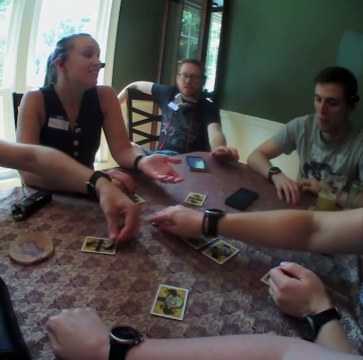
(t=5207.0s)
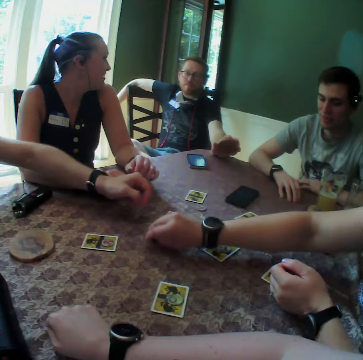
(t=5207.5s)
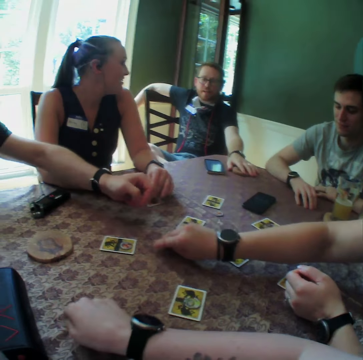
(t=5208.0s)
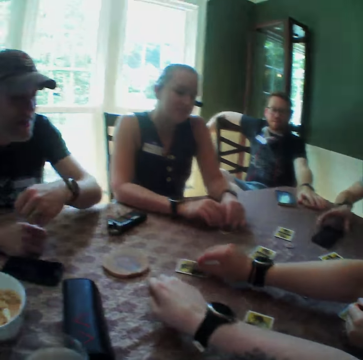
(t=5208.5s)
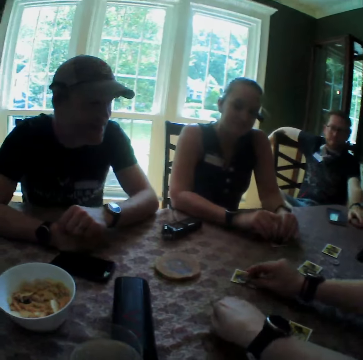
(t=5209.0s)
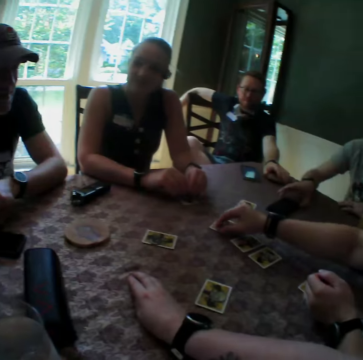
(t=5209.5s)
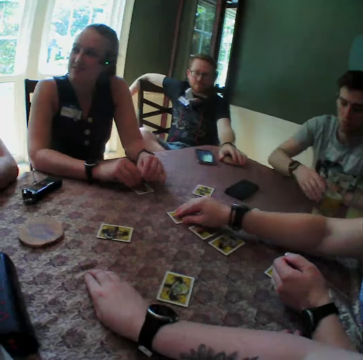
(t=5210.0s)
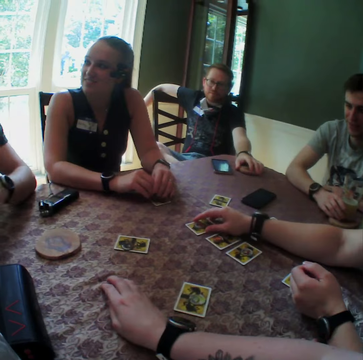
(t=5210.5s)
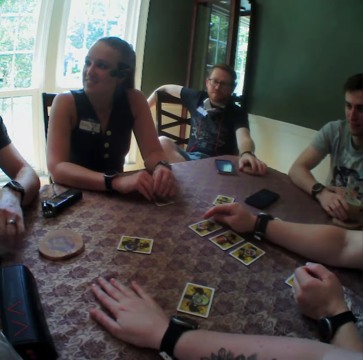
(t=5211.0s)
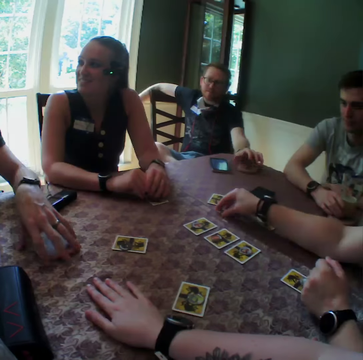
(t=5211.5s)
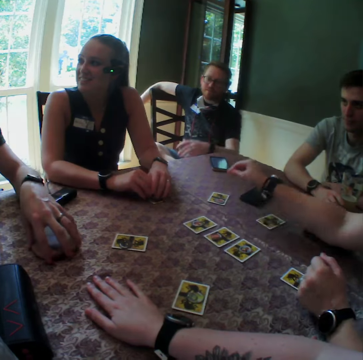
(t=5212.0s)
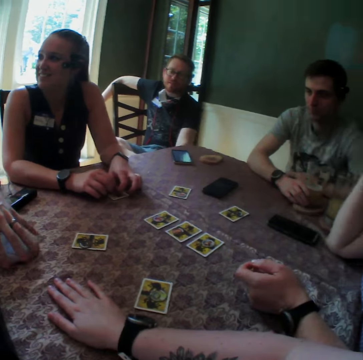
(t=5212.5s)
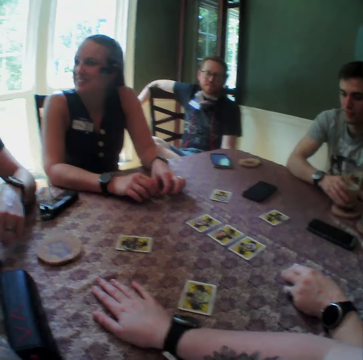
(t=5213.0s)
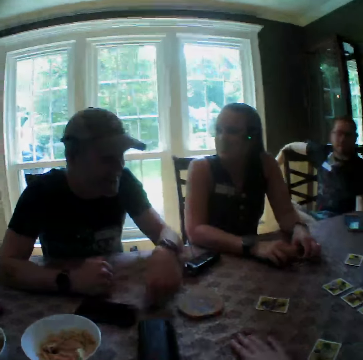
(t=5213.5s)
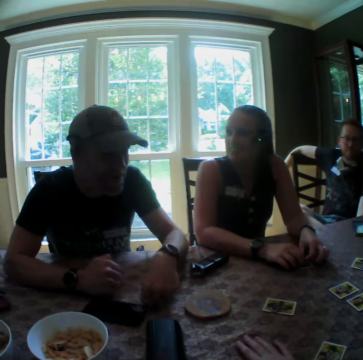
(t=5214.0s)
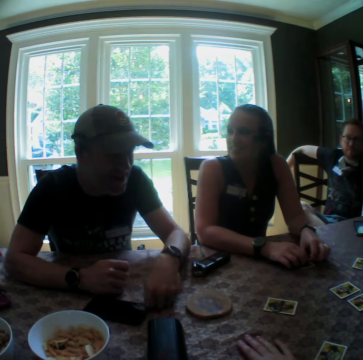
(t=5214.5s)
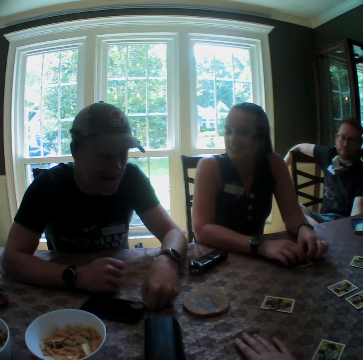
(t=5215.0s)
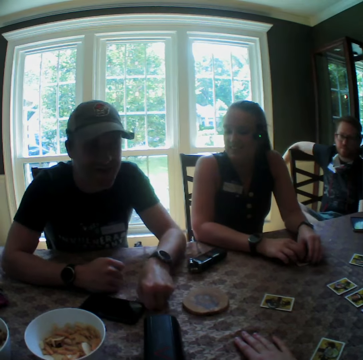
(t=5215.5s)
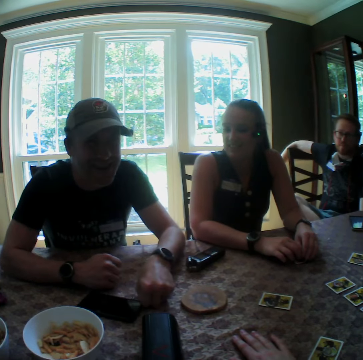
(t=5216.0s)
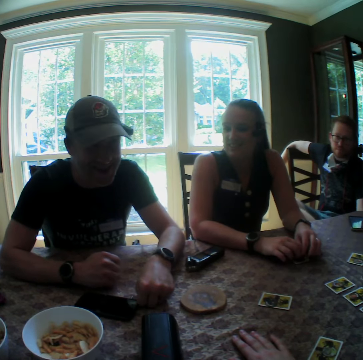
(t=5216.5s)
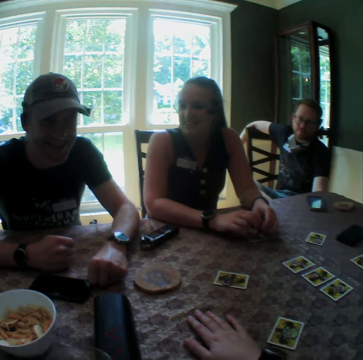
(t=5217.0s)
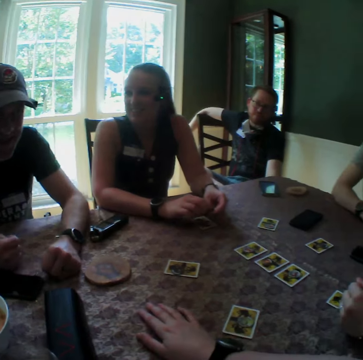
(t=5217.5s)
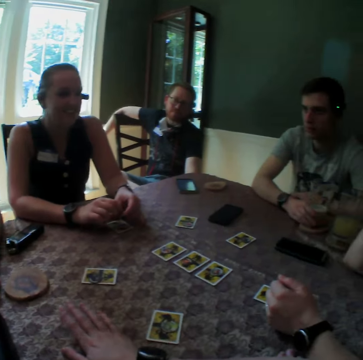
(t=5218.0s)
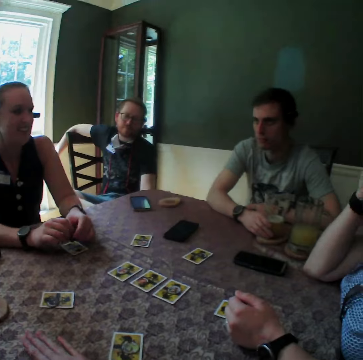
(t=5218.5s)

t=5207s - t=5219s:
The woman moves a chip on the table with her right hand and drops the chip on the card with her right hand. The camera wearer touches the cards on the table. The woman places her right hand on the card. The man touches the drink coaster with his left hand. A person touches the table. The woman drops a chip on the card with her right hand. The man interacts with another woman, another man, a third man, the first woman and the camera wearer.

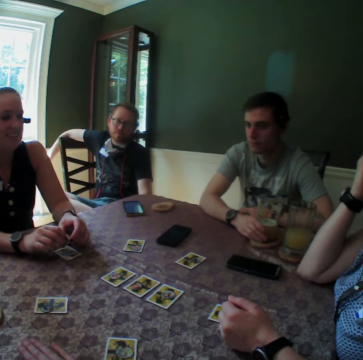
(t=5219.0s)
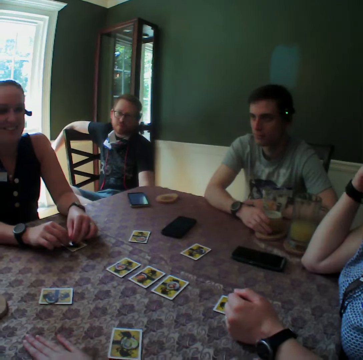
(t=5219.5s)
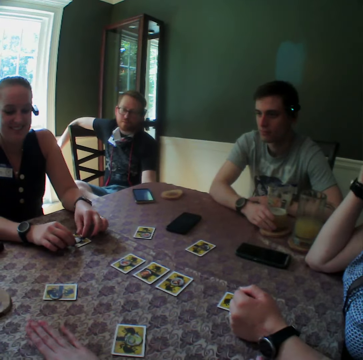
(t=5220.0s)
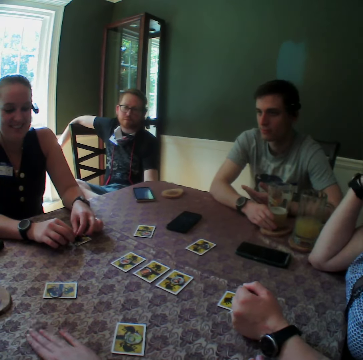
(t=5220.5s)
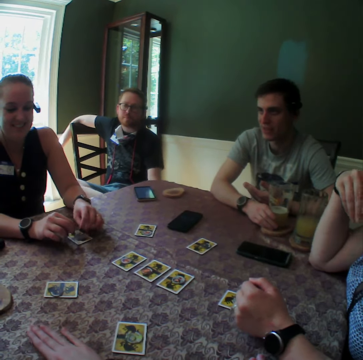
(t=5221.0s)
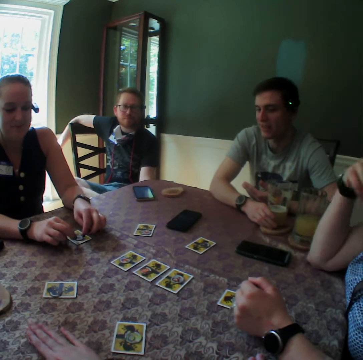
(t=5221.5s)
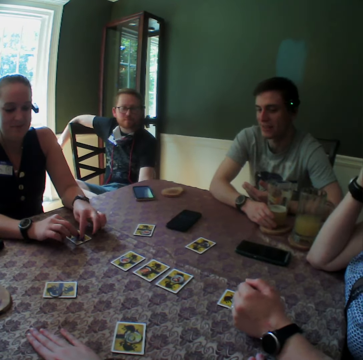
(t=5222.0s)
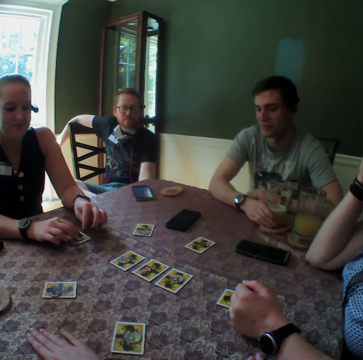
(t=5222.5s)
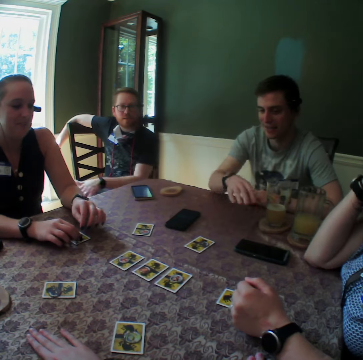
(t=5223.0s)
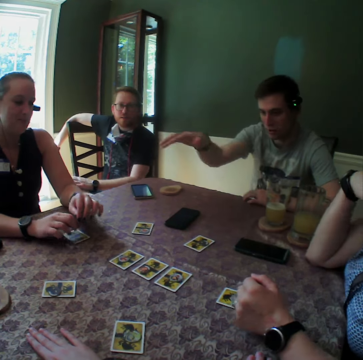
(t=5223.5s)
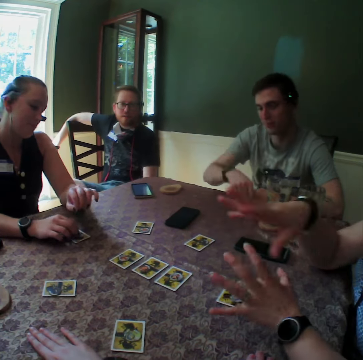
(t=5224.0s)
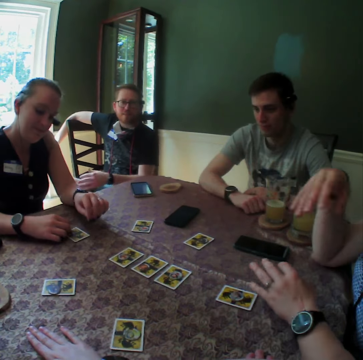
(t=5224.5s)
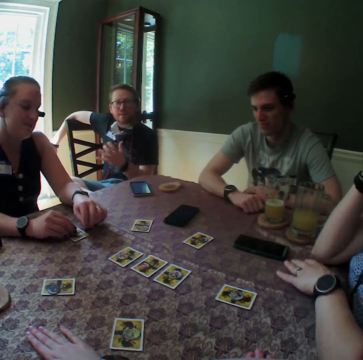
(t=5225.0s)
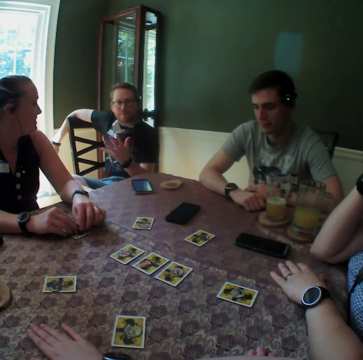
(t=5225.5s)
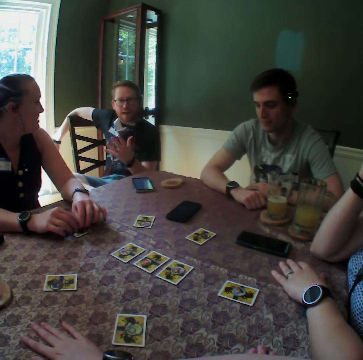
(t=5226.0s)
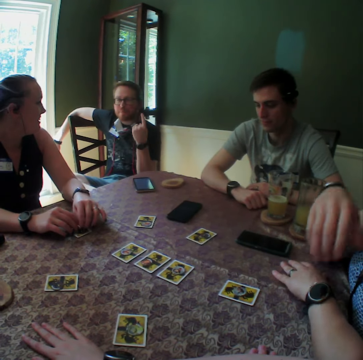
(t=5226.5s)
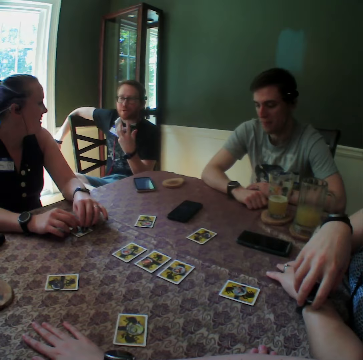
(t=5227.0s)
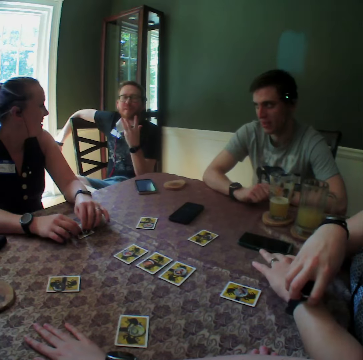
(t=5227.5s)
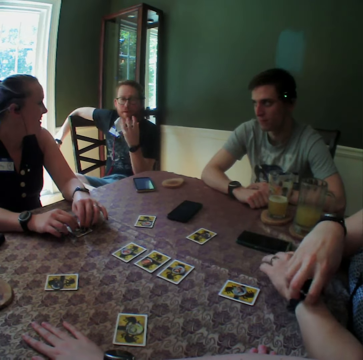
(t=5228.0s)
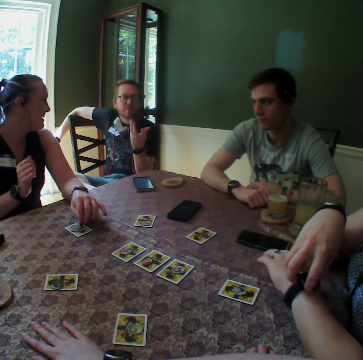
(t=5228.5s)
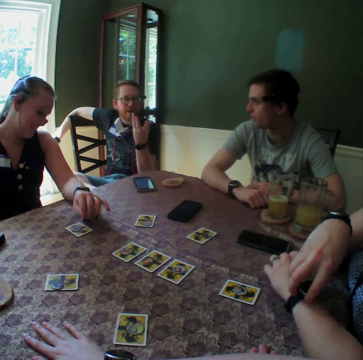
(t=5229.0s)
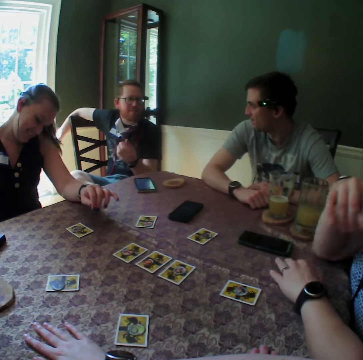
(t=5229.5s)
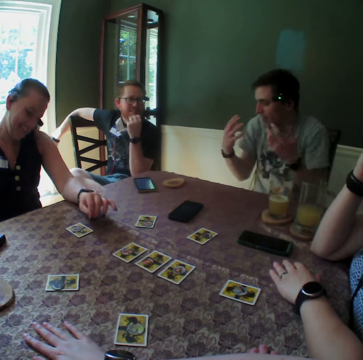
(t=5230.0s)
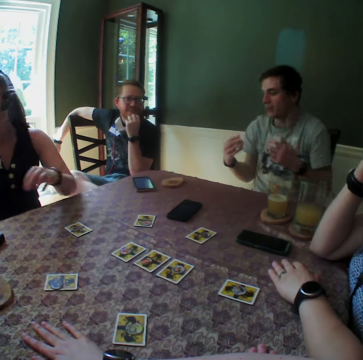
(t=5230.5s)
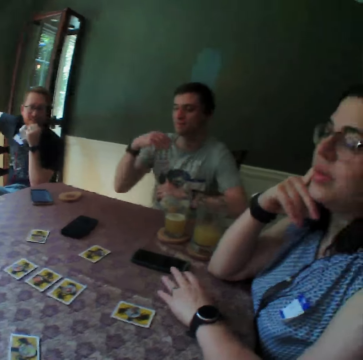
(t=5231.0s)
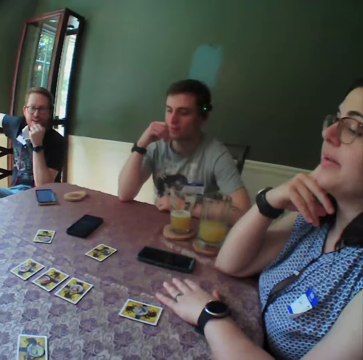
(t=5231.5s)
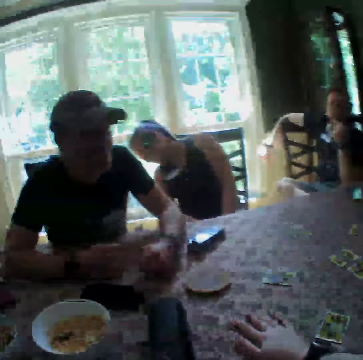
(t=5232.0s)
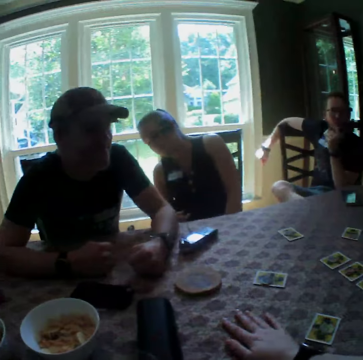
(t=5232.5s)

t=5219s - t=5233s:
A person touches her hair. Another person points around the table. The first person points around the table. A woman adjusts her wristwatch with her right hand.

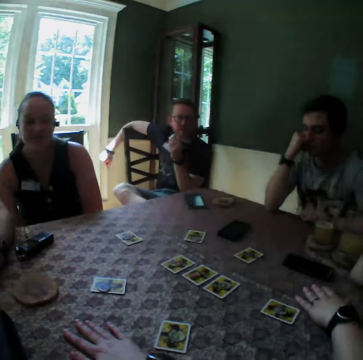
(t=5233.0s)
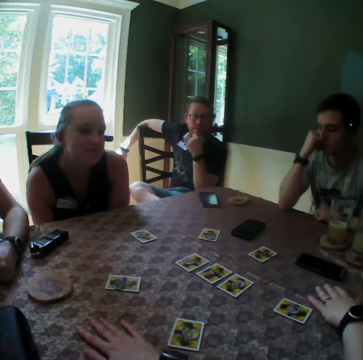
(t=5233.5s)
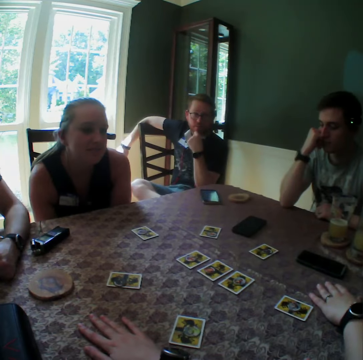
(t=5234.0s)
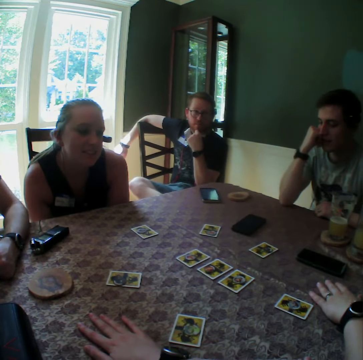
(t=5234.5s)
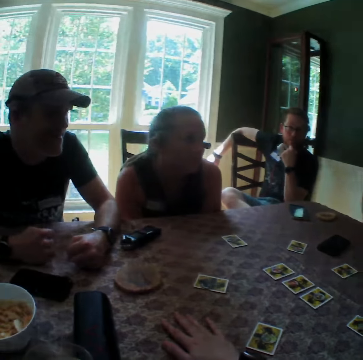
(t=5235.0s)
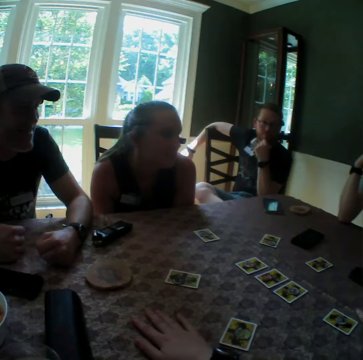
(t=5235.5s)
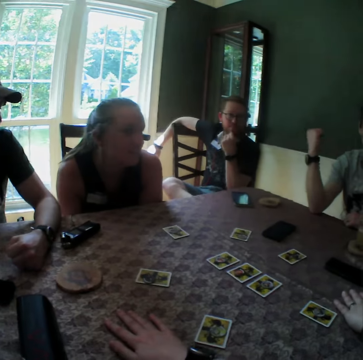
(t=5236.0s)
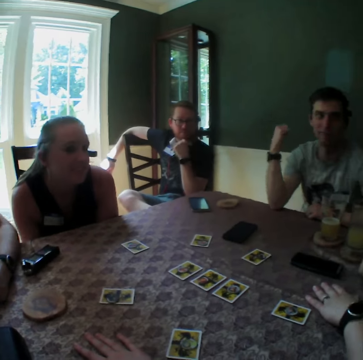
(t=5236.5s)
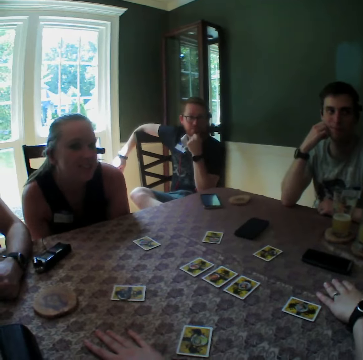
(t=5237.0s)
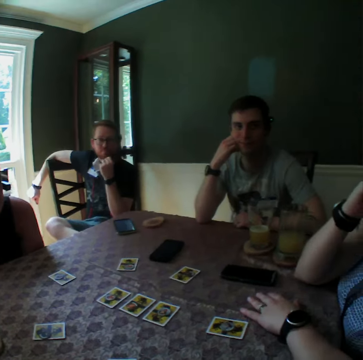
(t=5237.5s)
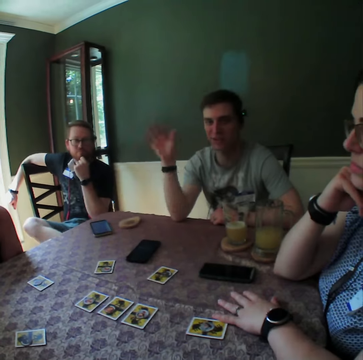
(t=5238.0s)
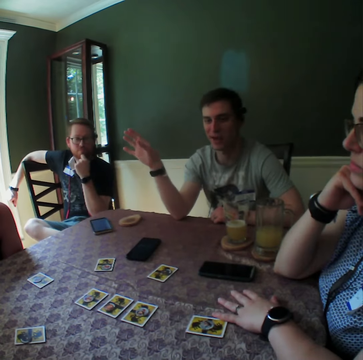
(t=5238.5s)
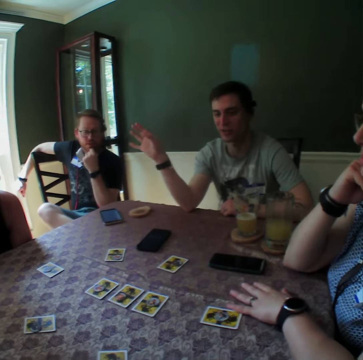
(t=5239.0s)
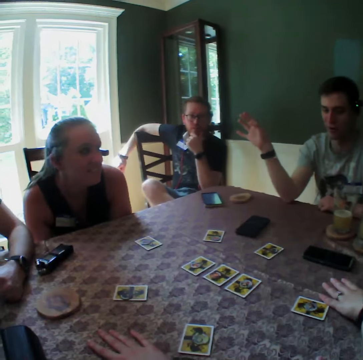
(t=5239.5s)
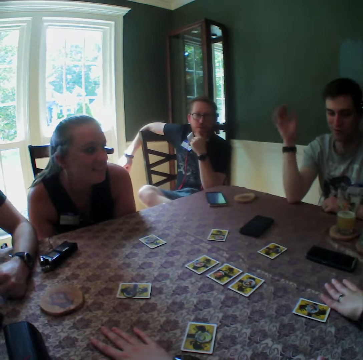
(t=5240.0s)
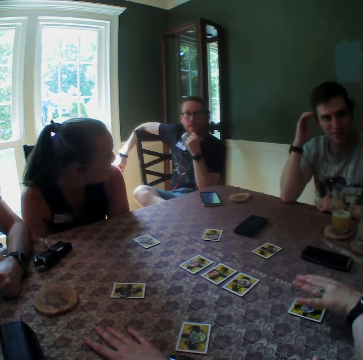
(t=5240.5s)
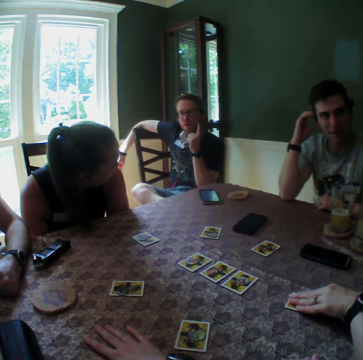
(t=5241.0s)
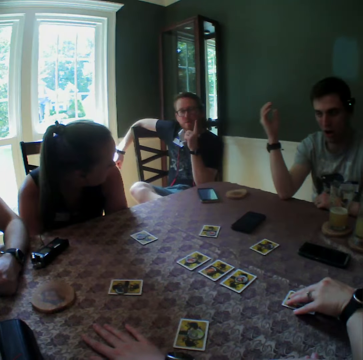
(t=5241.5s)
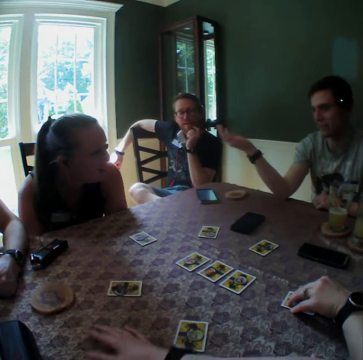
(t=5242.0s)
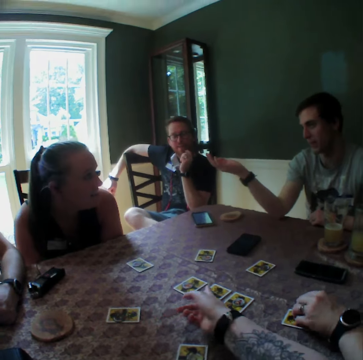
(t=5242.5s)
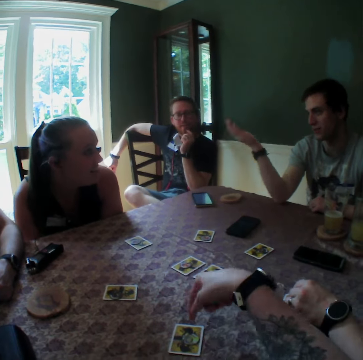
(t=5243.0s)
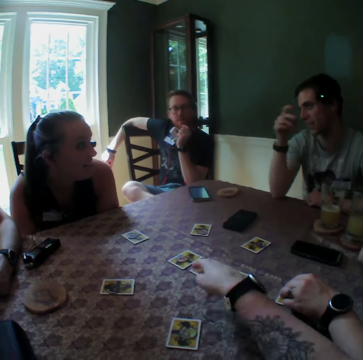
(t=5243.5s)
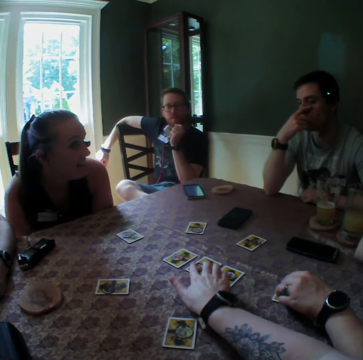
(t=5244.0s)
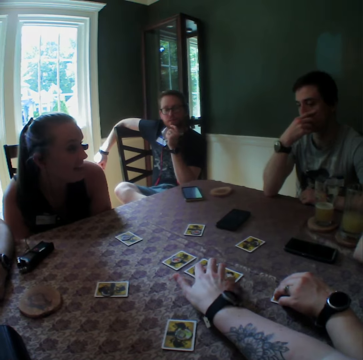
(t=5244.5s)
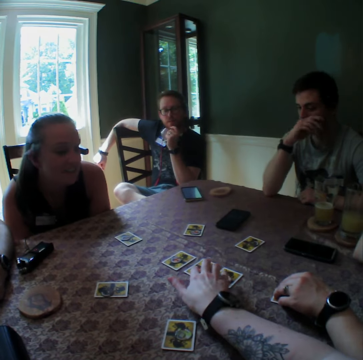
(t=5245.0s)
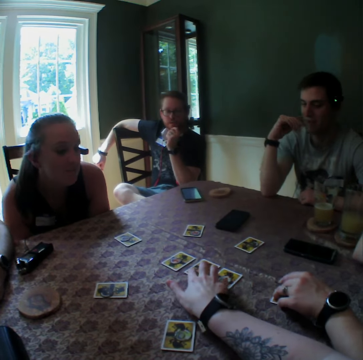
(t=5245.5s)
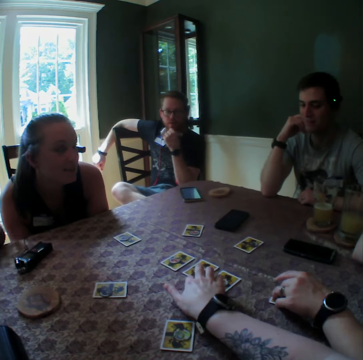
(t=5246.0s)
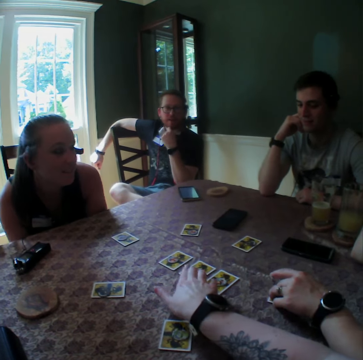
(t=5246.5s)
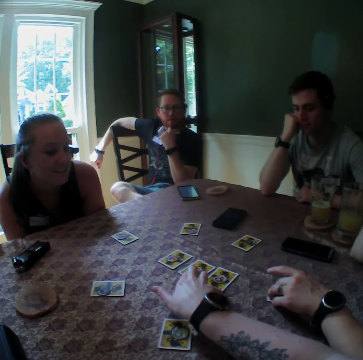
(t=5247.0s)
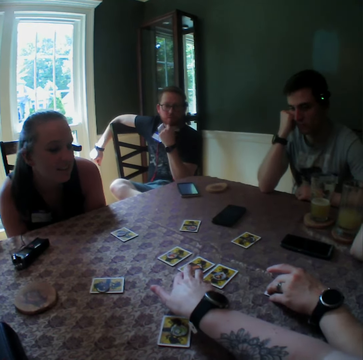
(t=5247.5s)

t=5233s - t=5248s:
The woman moves the card on the table with her left hand. The camera wearer points at the cards on the table. The woman touches the card on the table. The camera wearer moves the cards on the table with her right hand.
